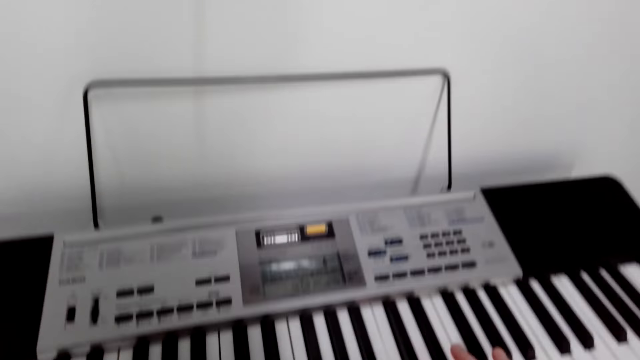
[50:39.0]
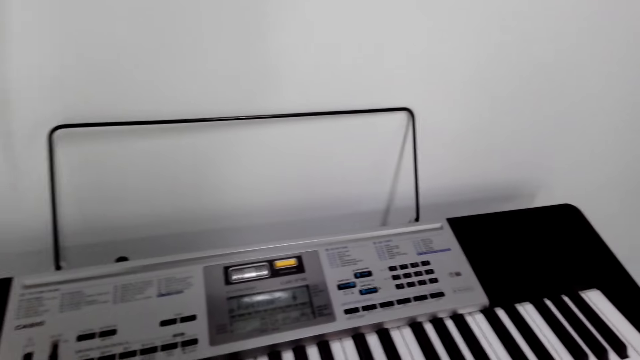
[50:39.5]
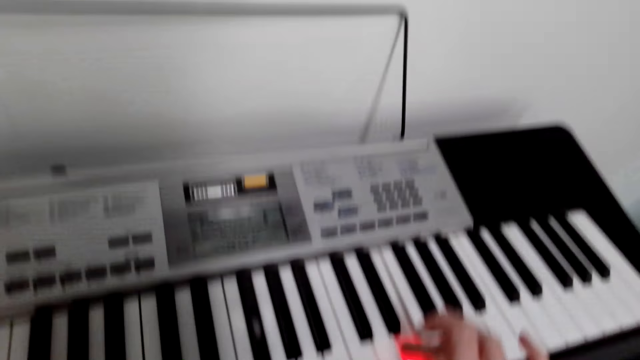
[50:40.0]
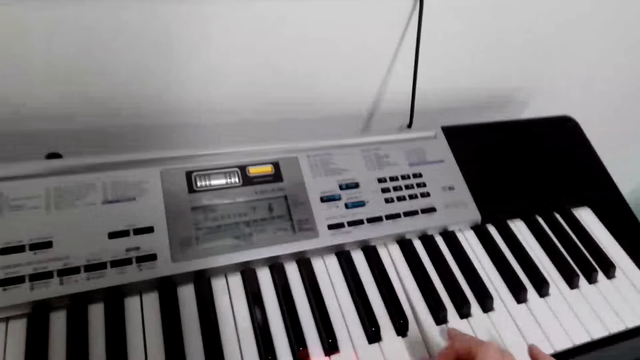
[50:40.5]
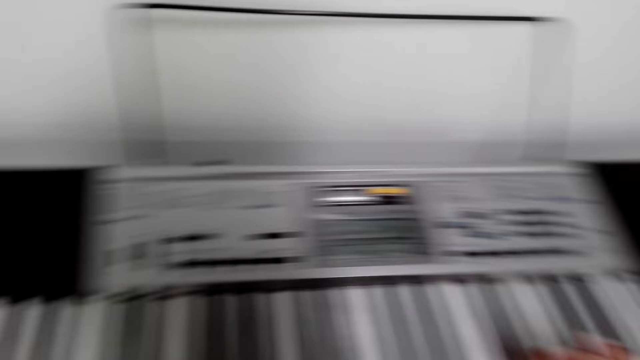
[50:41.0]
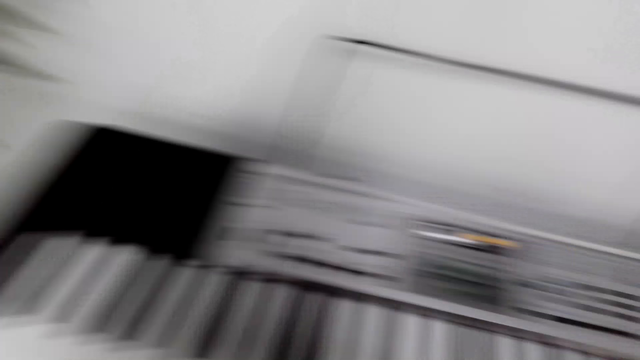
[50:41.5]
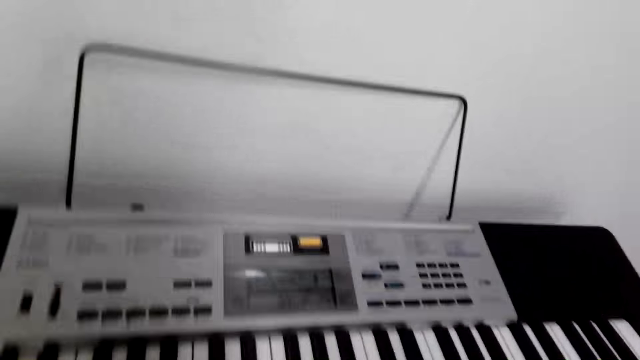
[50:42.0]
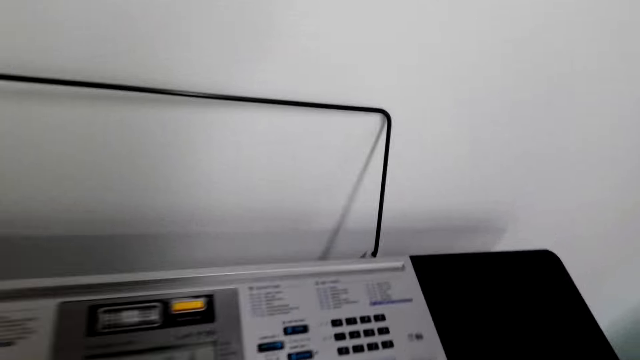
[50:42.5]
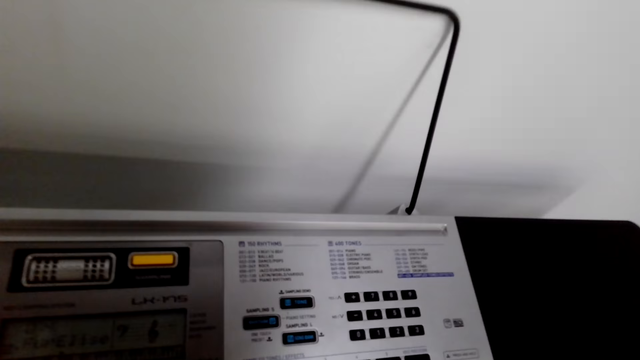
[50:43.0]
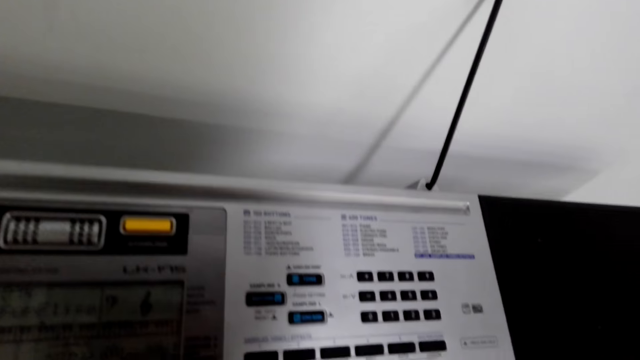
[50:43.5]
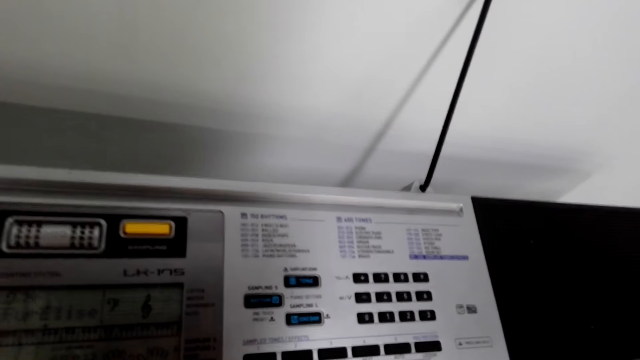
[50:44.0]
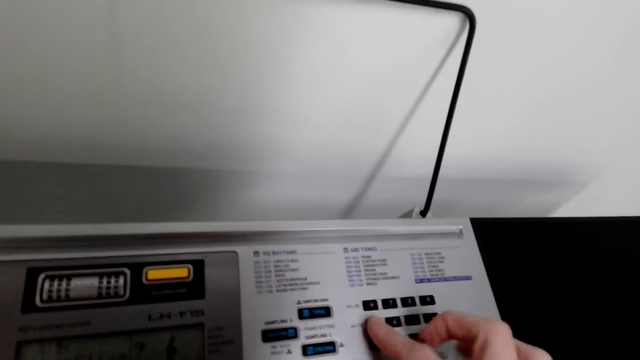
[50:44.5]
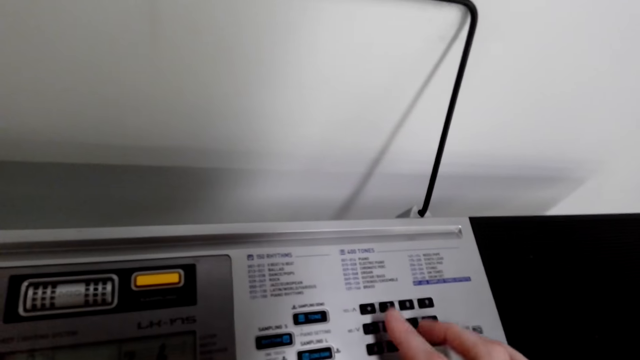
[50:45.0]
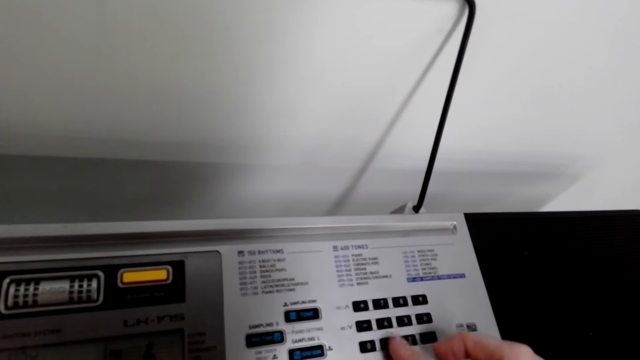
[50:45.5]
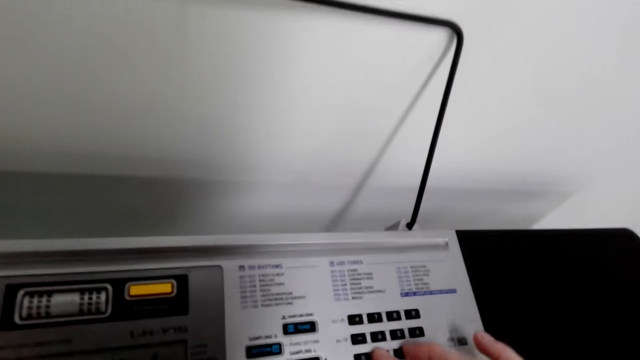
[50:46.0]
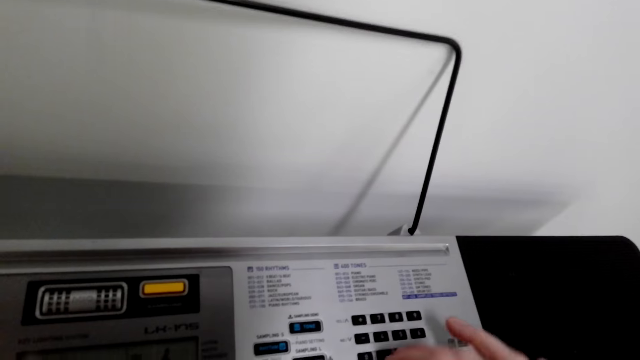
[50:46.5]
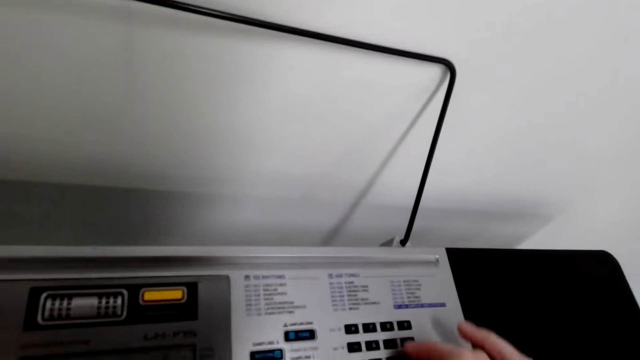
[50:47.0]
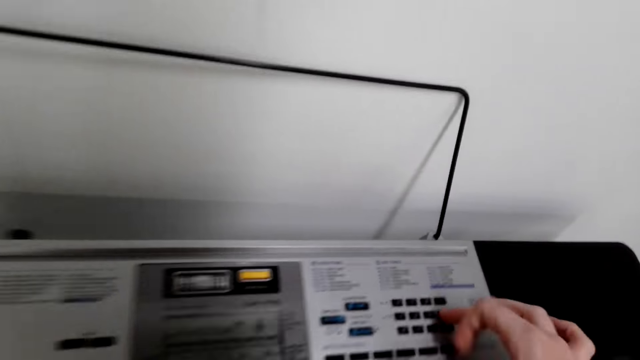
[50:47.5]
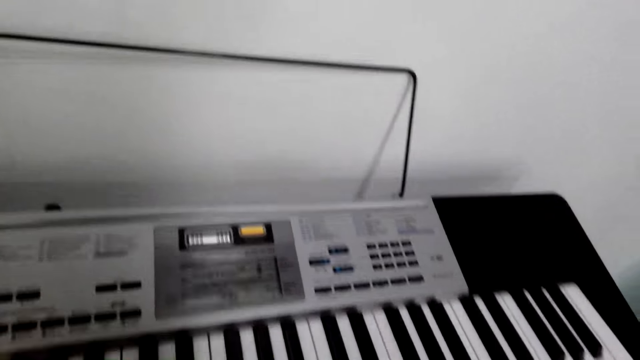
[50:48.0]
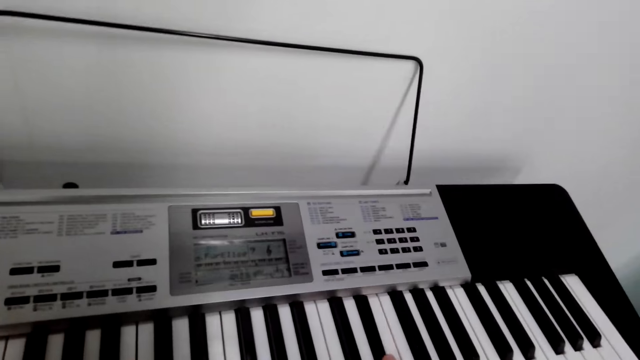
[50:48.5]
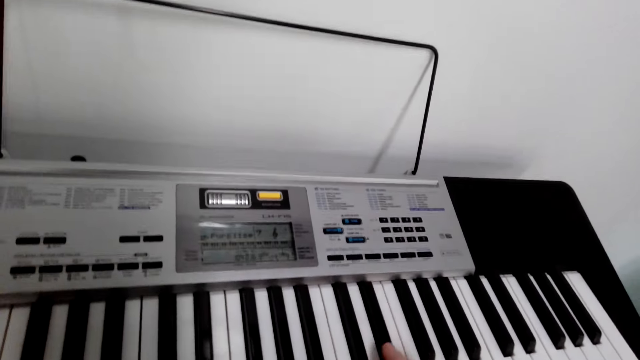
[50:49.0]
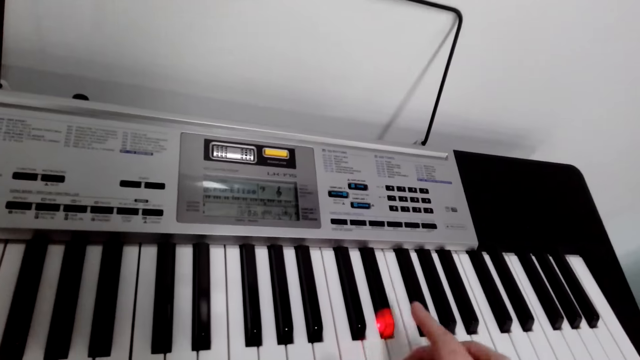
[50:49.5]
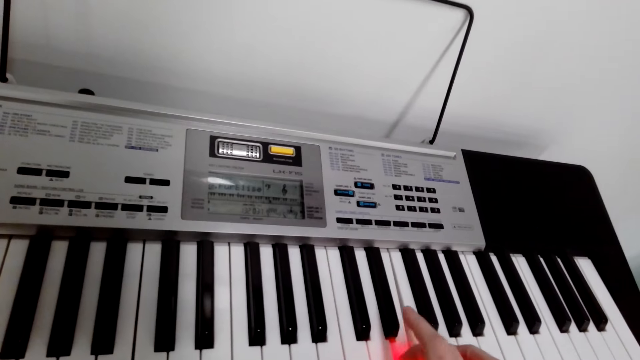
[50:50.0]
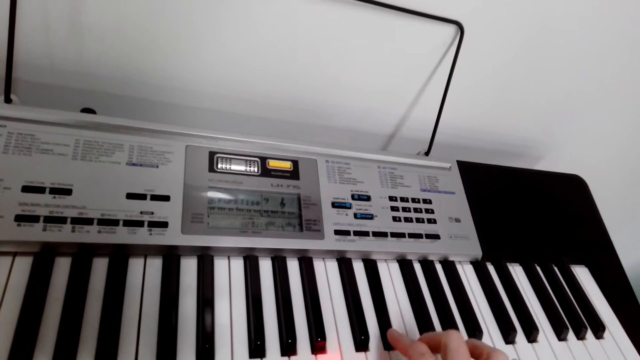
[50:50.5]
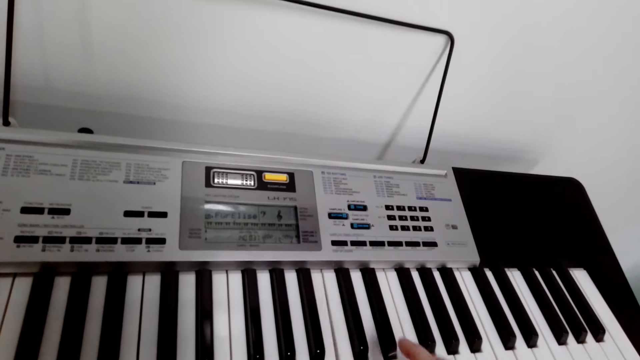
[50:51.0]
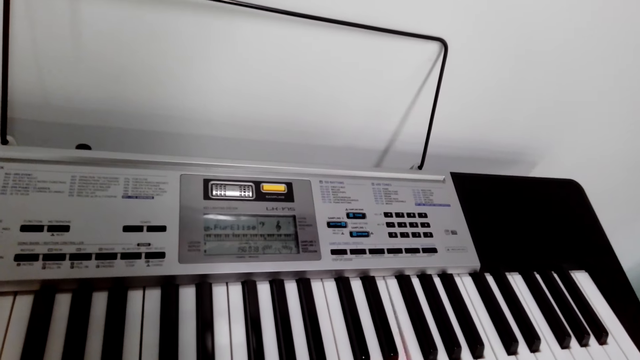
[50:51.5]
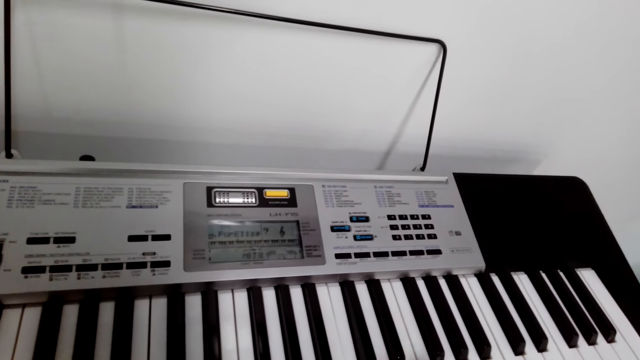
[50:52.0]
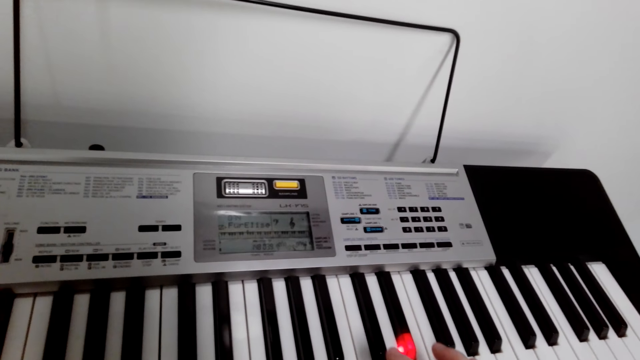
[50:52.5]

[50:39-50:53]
The camera wearer dialogues with something. They play a piano.

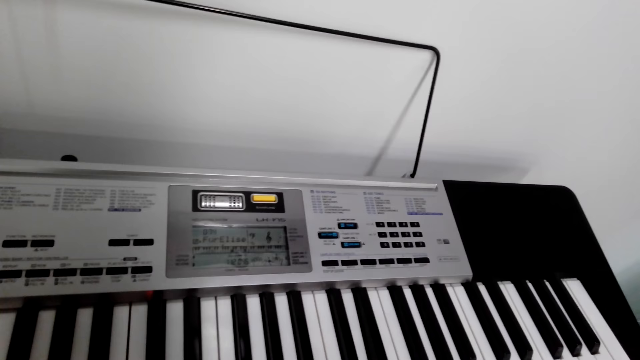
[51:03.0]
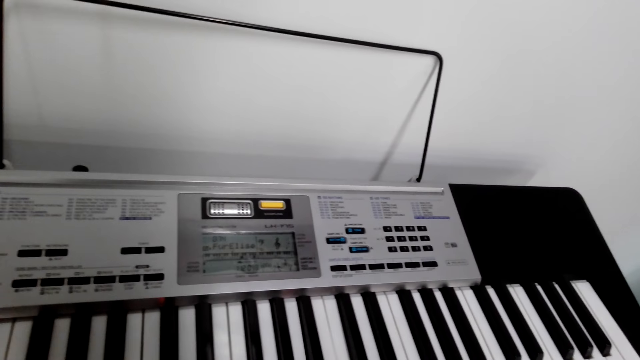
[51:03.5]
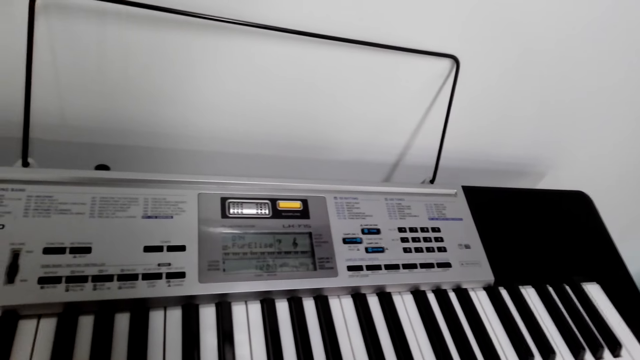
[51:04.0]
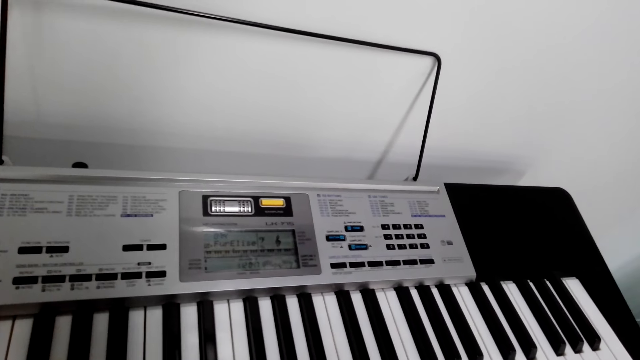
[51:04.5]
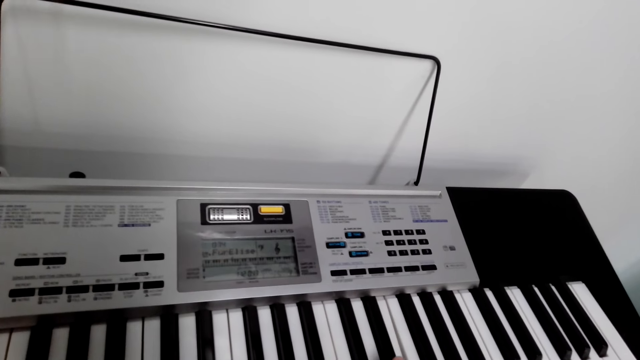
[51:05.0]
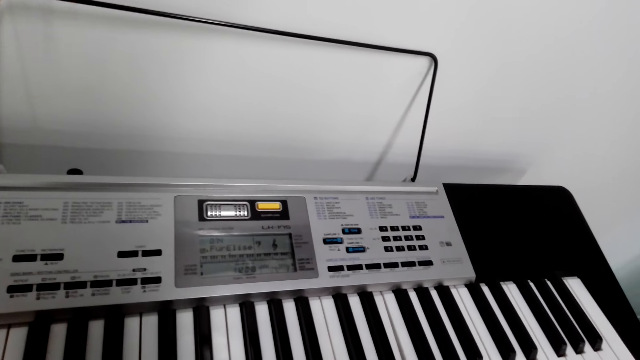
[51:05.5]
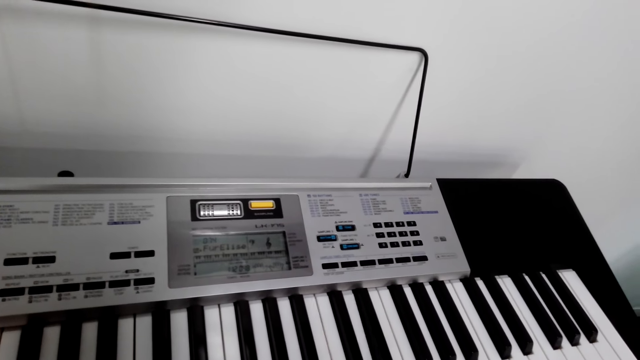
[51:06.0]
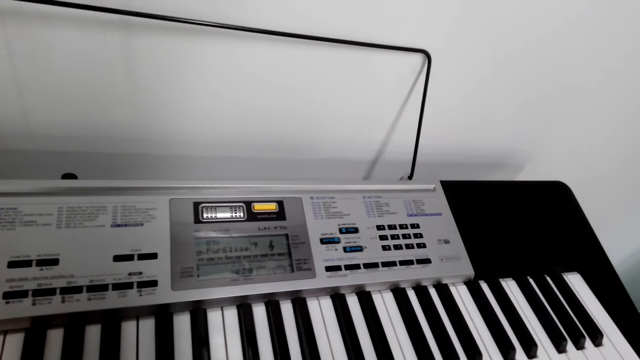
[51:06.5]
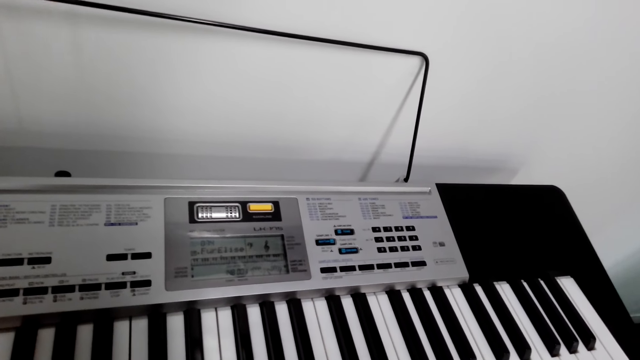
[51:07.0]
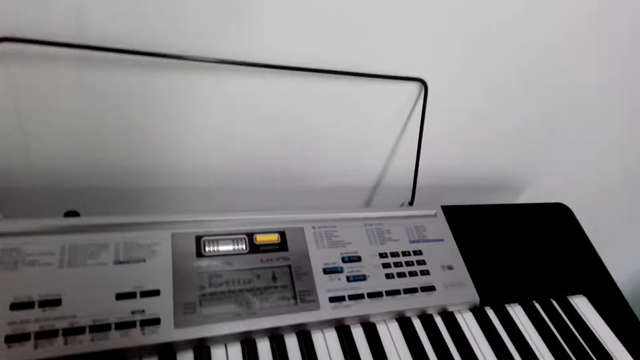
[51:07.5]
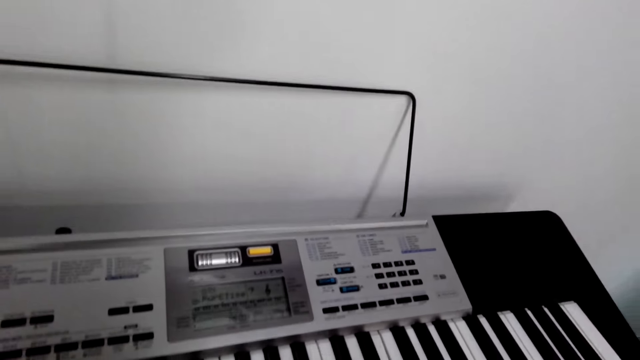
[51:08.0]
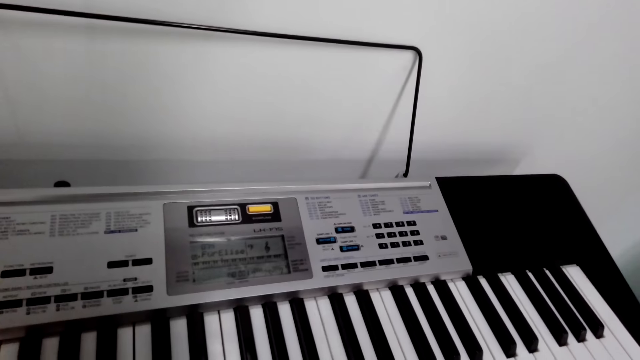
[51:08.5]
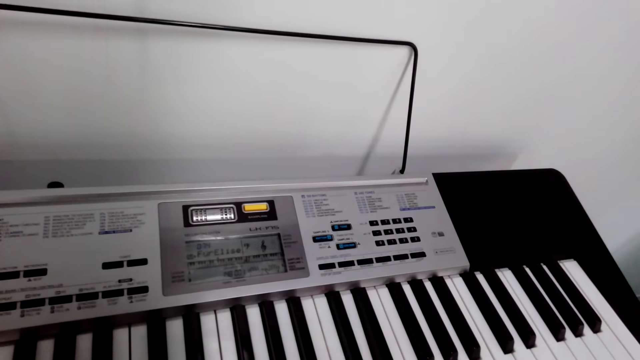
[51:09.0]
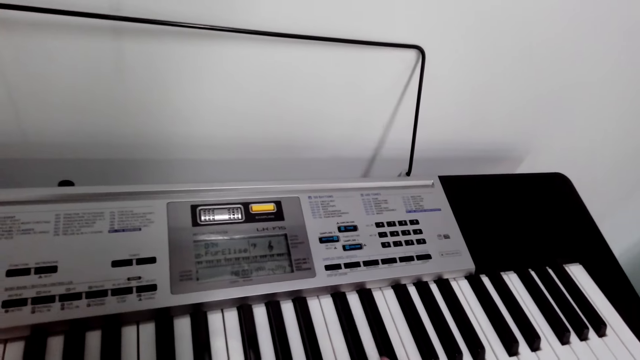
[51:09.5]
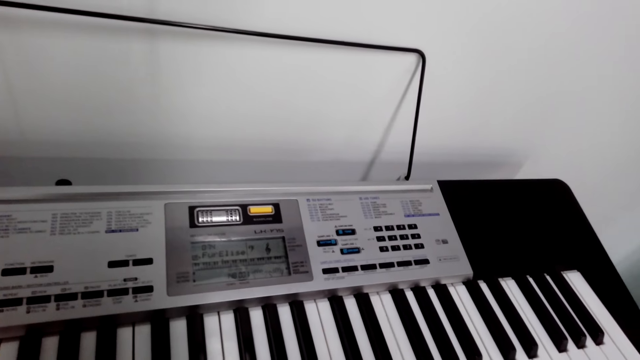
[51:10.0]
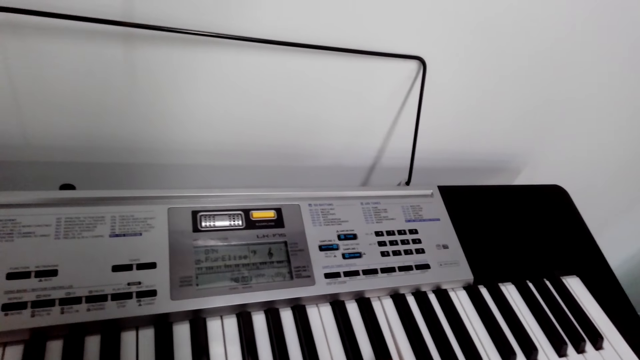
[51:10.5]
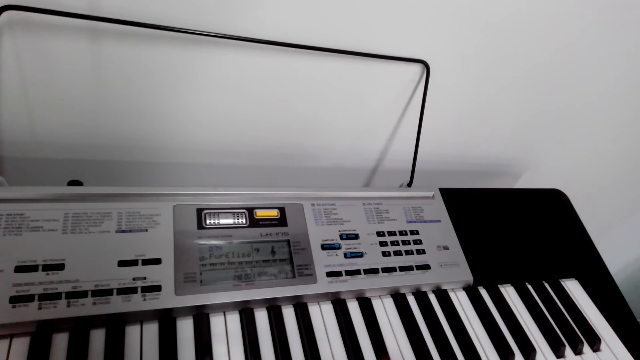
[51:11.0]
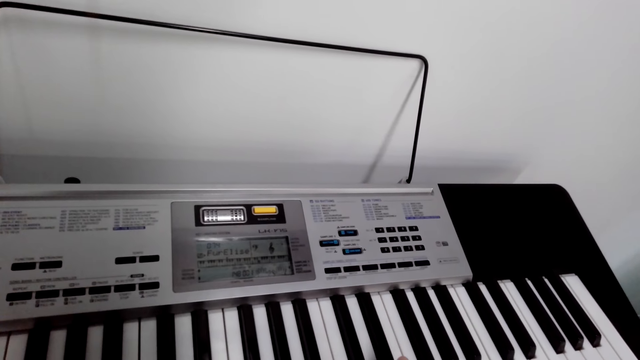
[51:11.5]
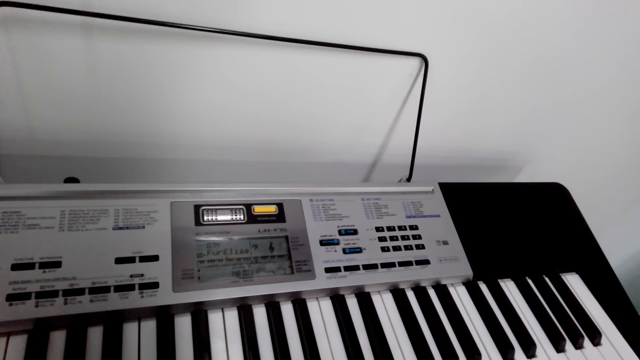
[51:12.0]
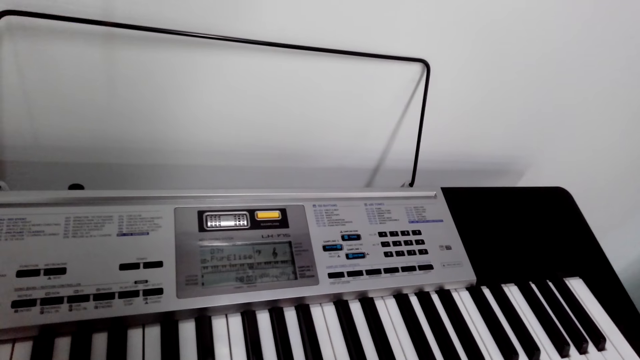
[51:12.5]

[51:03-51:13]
The camera wearer dialogues with something. They play a piano.
